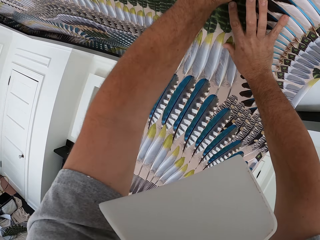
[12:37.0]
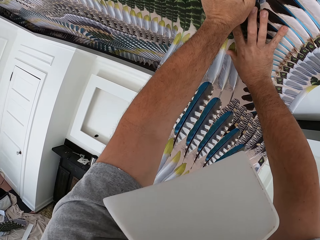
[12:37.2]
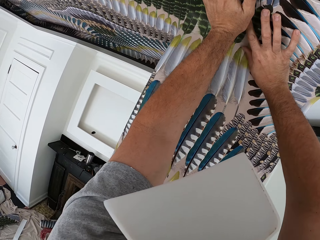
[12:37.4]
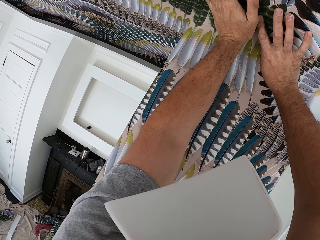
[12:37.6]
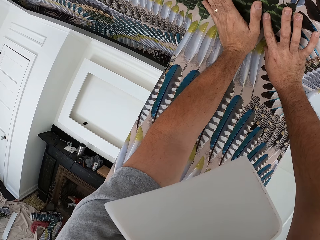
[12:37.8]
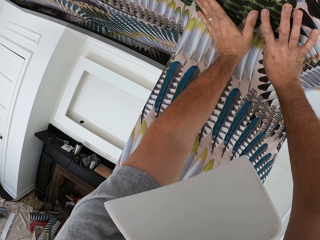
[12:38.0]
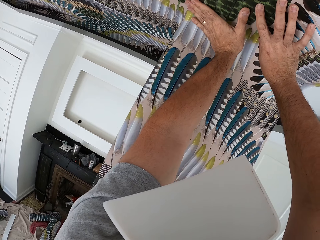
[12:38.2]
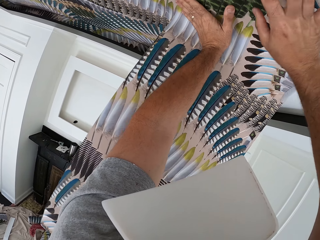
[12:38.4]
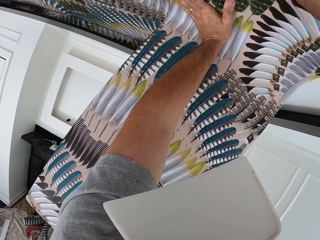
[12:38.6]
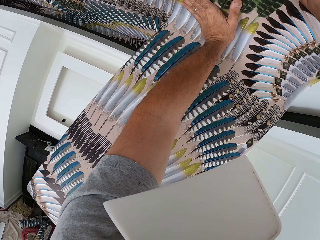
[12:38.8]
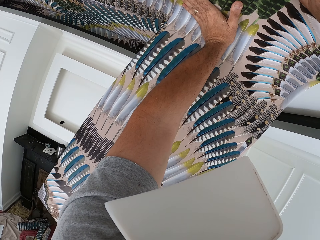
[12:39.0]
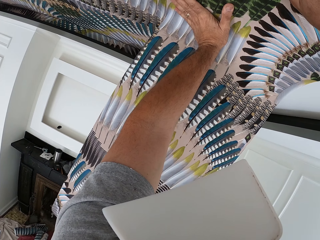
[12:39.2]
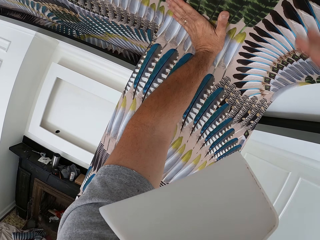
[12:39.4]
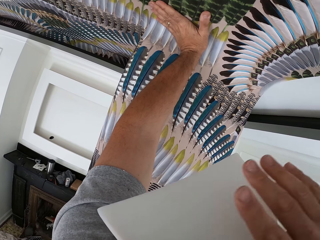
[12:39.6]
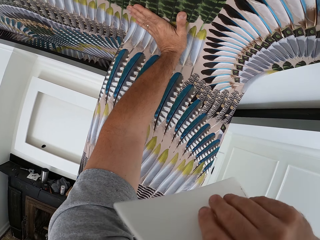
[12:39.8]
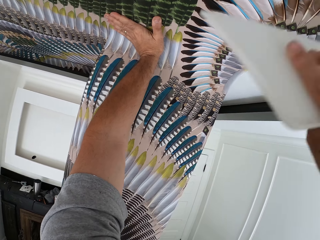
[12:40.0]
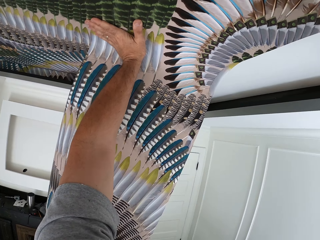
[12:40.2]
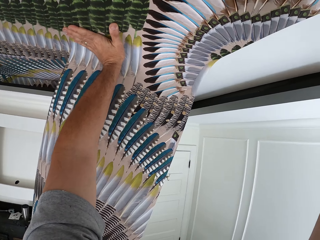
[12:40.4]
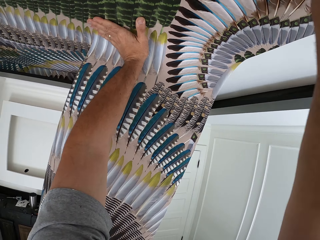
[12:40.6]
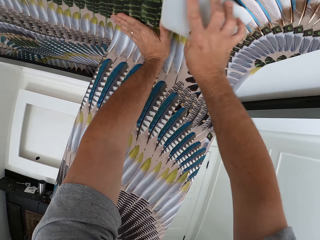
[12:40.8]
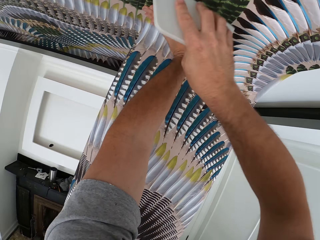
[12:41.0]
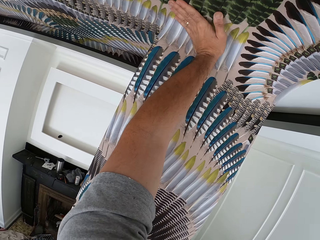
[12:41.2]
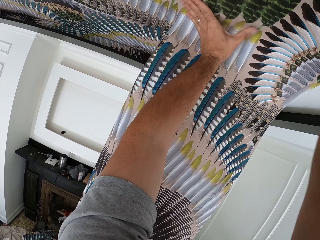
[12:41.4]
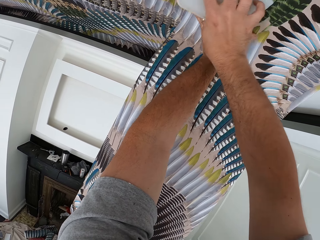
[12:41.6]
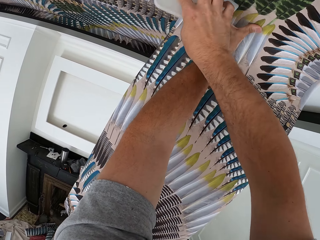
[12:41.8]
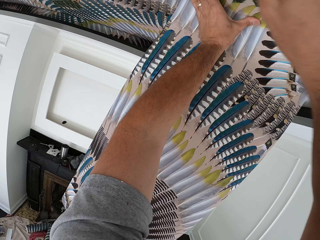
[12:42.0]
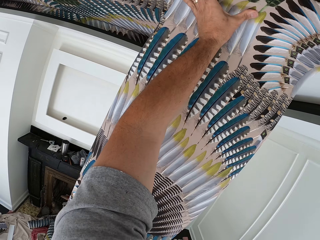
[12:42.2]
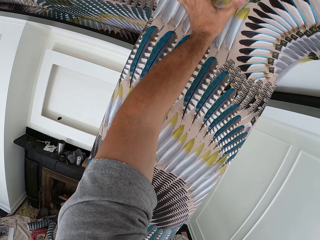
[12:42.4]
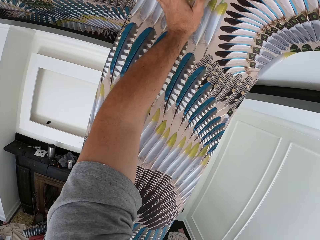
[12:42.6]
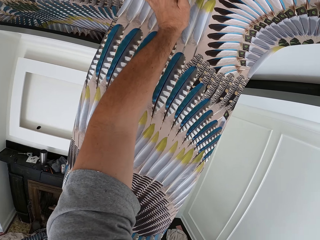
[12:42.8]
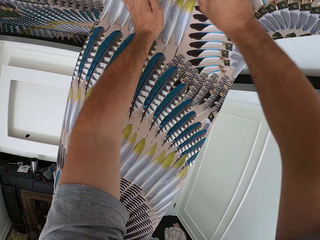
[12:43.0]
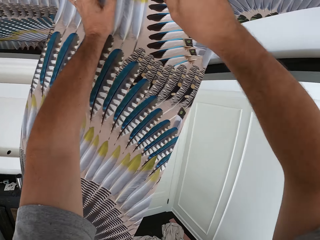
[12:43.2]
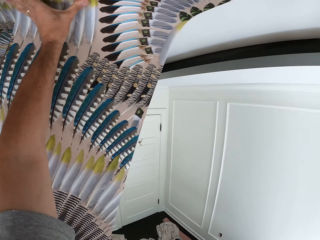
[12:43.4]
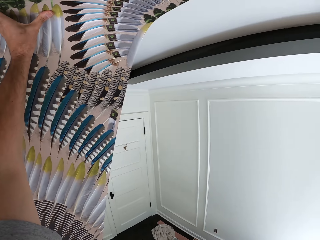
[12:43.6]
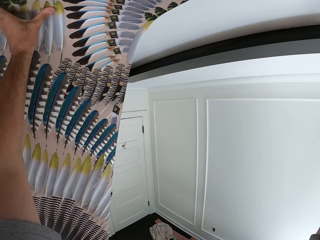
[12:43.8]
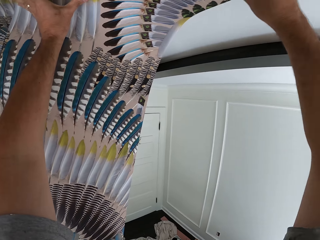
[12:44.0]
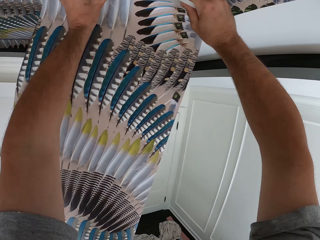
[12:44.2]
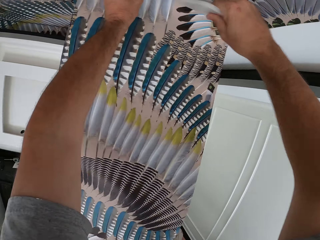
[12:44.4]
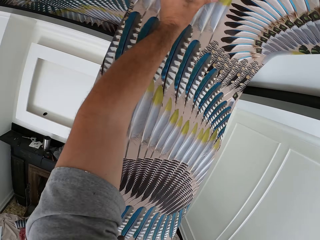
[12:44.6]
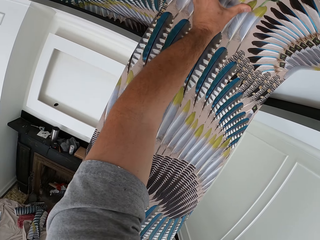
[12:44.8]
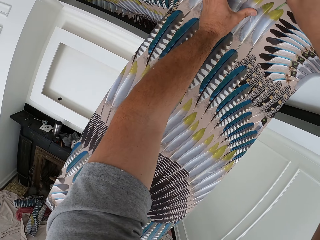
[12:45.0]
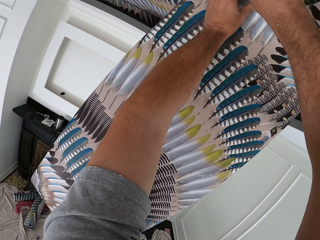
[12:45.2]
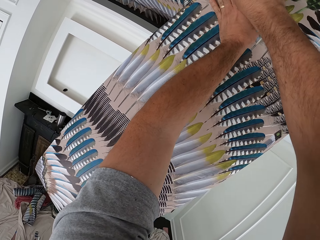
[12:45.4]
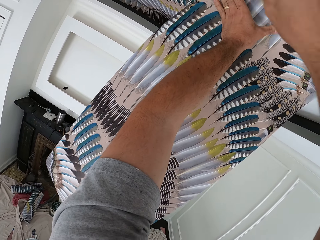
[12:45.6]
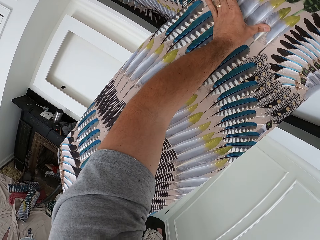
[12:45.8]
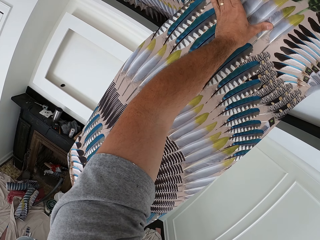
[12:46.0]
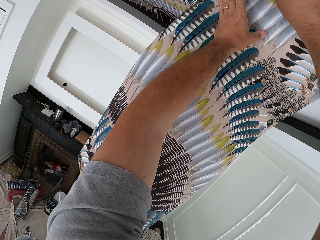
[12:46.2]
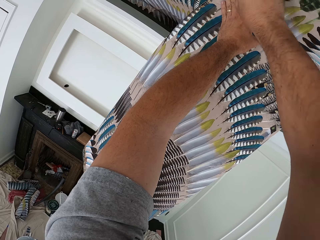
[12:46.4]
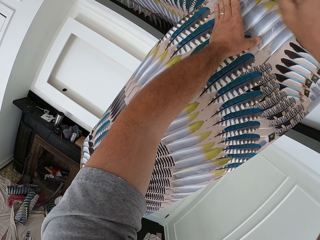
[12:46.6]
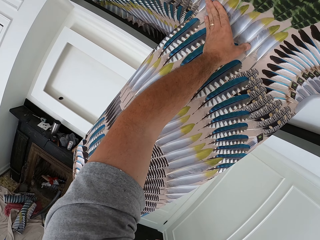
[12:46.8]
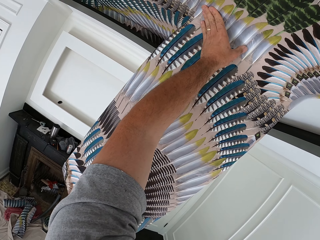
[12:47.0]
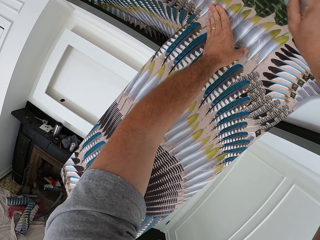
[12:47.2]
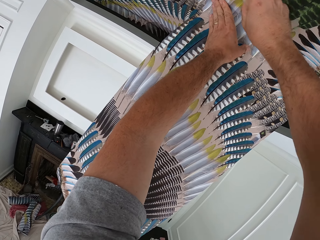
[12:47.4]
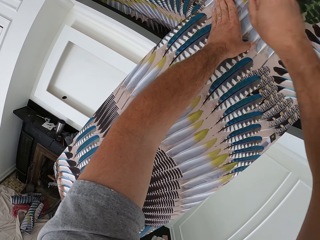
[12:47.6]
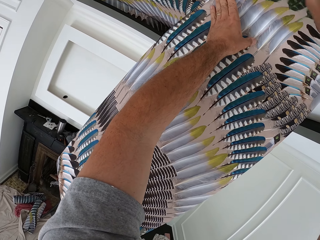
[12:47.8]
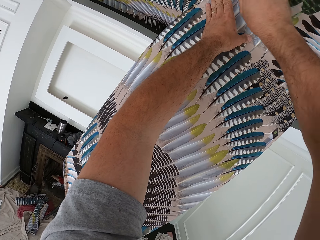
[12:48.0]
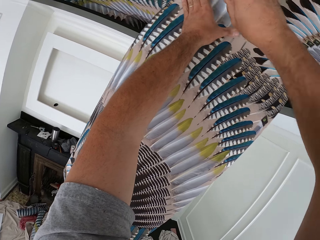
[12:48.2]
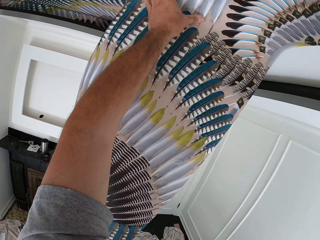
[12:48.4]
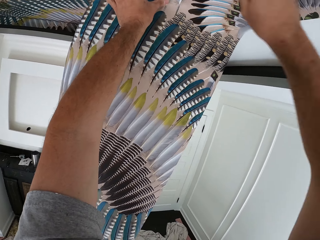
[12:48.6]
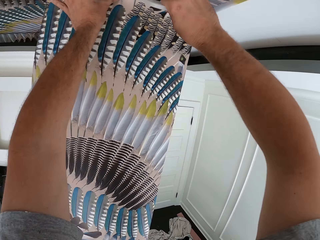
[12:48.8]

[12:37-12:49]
The camera wearer takes the wallpaper smoother from his mouth with his right hand. He smoothens the wallpaper with the wallpaper smoother.

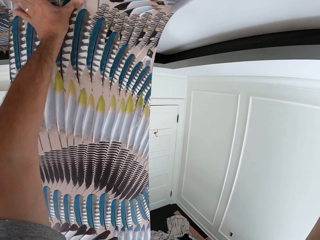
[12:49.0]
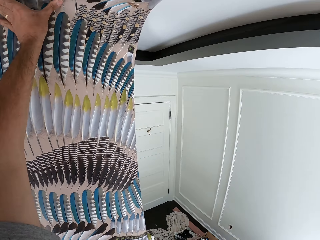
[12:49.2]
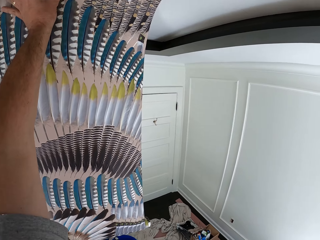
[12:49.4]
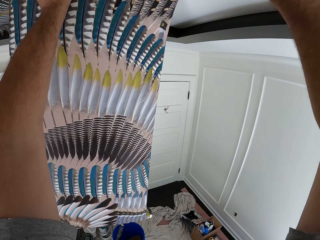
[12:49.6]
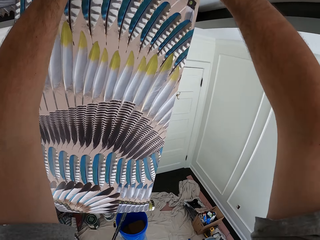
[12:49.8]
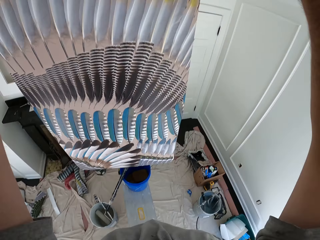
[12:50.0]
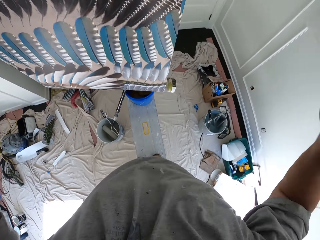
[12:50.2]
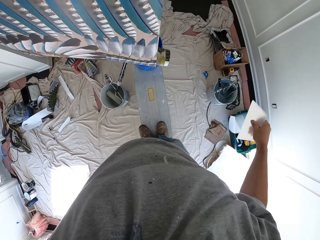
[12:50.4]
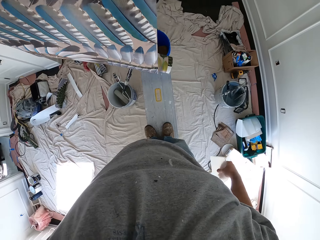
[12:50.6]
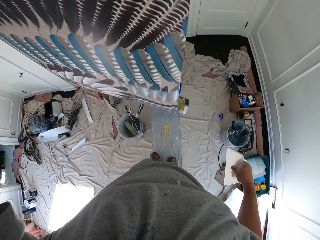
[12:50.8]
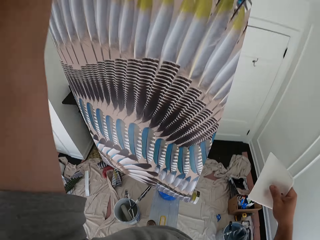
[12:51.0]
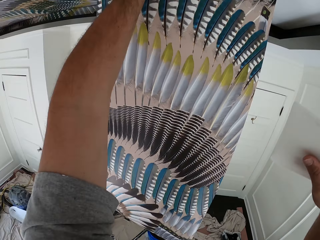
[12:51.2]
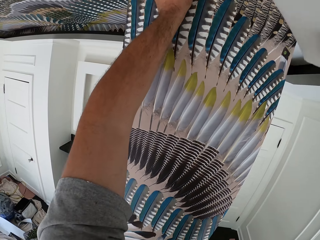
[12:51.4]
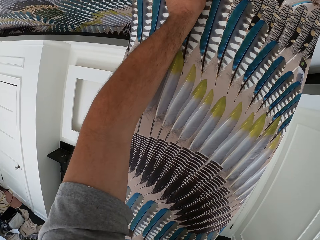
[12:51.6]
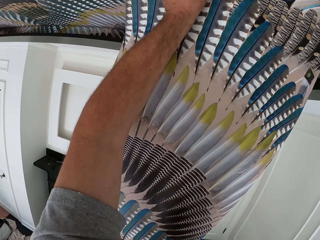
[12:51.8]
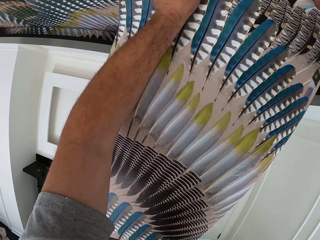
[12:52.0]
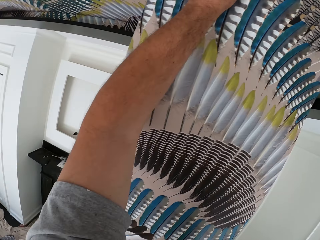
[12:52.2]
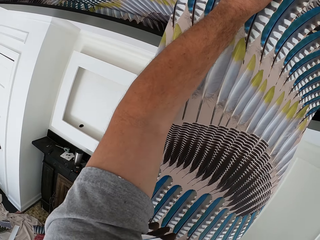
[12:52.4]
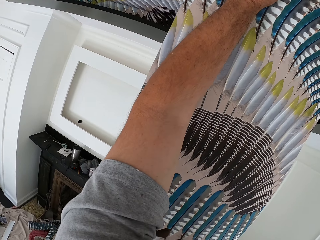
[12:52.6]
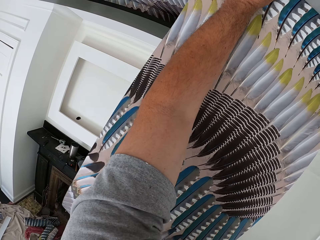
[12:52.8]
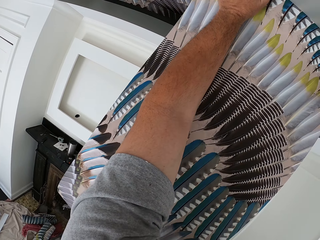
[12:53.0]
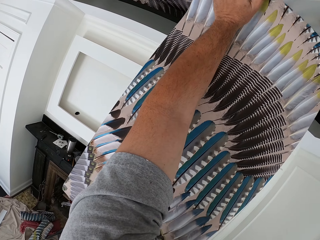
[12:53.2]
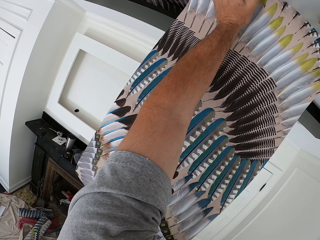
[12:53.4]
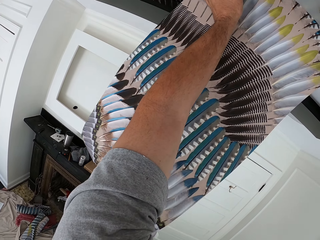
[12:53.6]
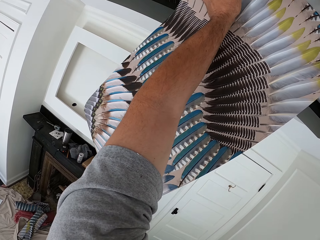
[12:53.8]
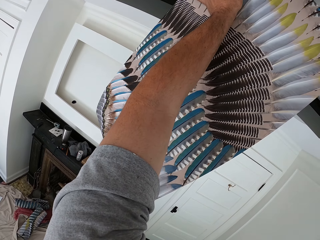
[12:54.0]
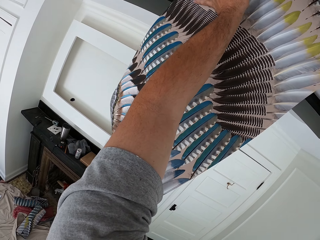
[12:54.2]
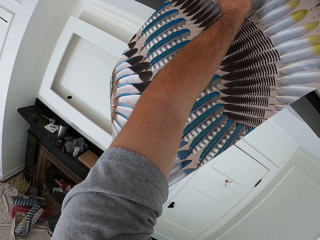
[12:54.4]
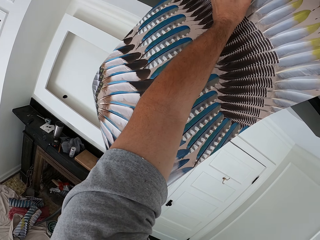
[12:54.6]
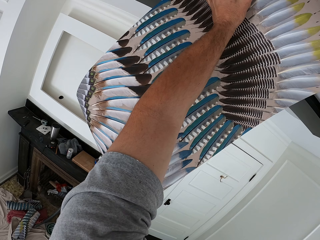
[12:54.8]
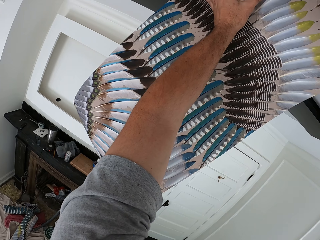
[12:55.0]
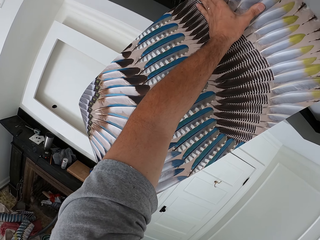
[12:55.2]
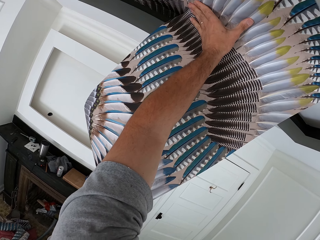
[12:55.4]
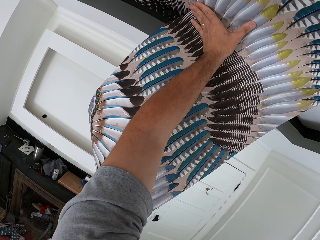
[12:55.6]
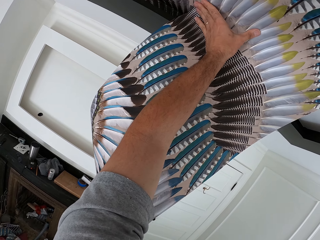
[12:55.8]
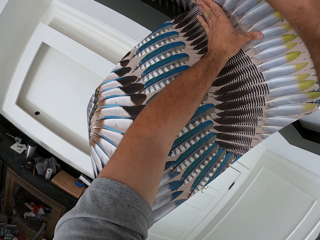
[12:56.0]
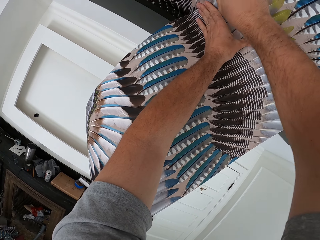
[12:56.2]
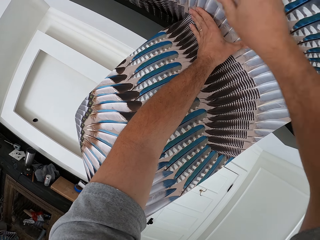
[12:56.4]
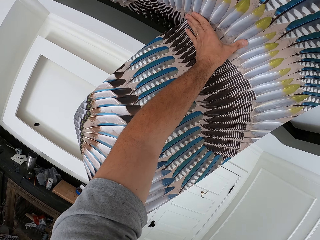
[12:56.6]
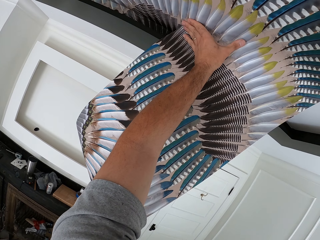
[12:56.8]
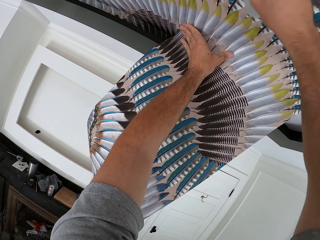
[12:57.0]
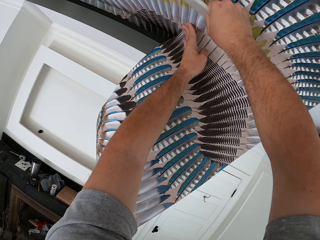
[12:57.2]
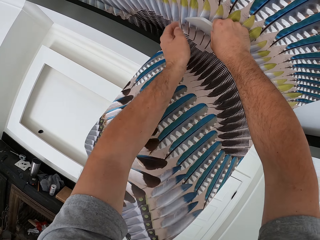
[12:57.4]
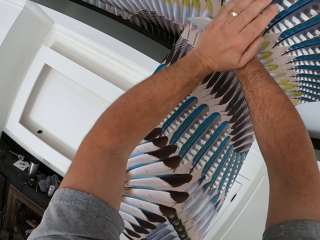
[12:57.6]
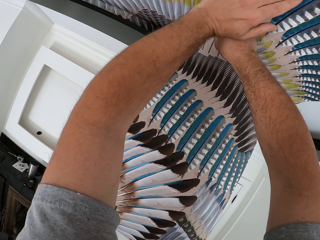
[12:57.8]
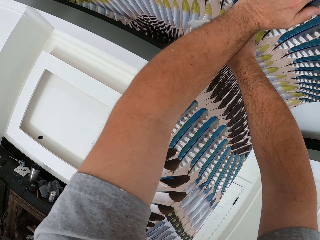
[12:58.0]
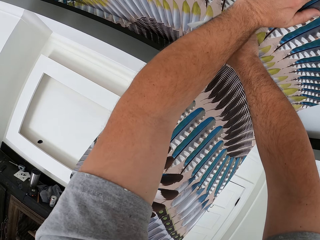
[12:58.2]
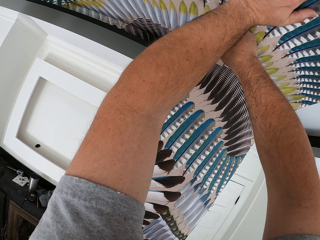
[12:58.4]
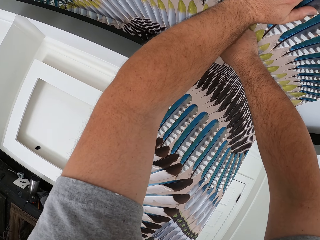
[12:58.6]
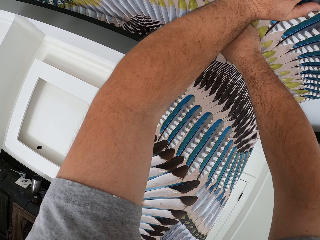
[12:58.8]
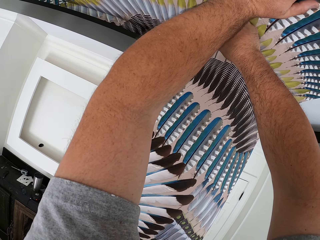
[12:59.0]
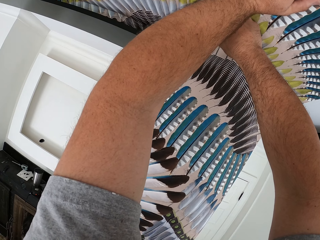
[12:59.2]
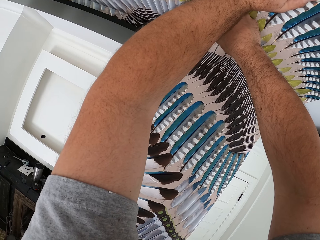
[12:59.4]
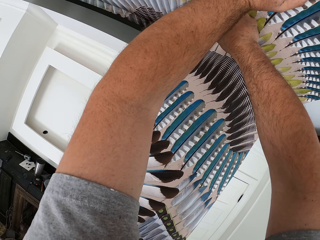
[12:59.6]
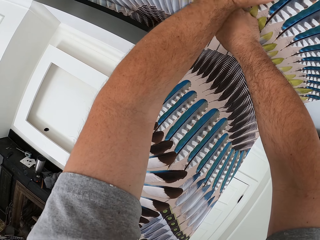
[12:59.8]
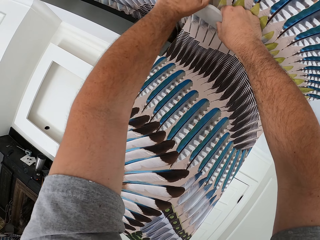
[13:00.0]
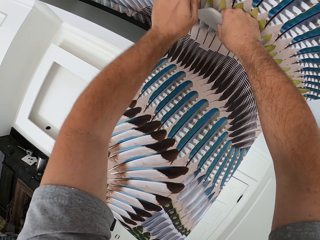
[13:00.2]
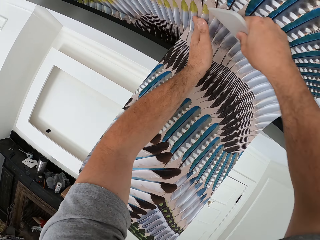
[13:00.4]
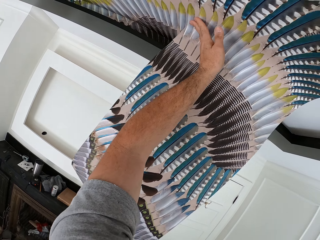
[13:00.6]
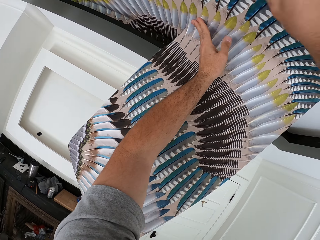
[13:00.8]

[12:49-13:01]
The camera wearer holds the wallpaper with both hands.
